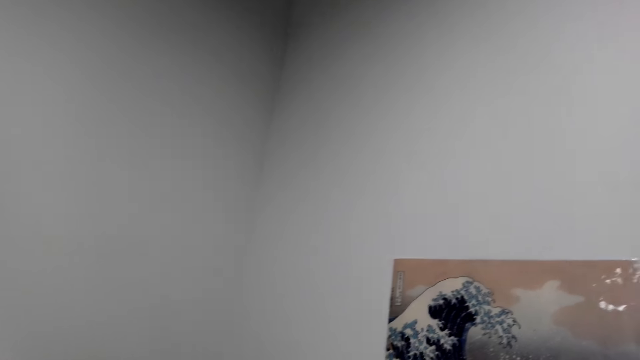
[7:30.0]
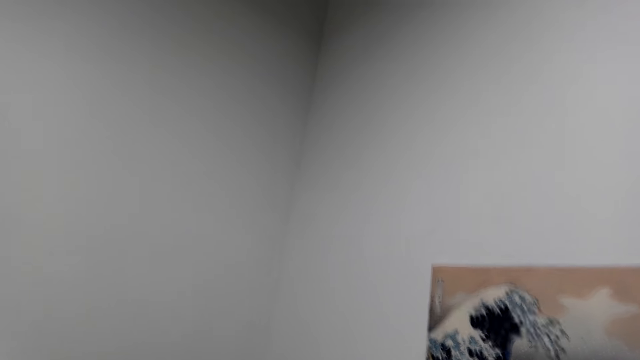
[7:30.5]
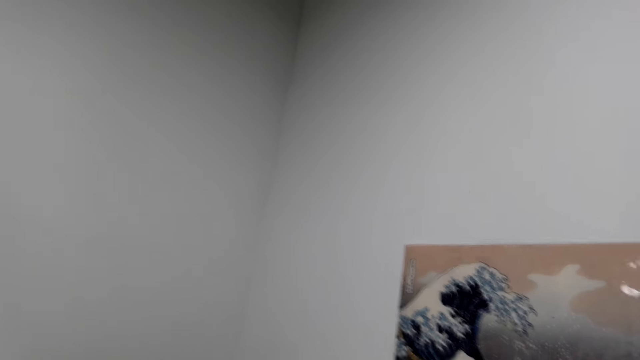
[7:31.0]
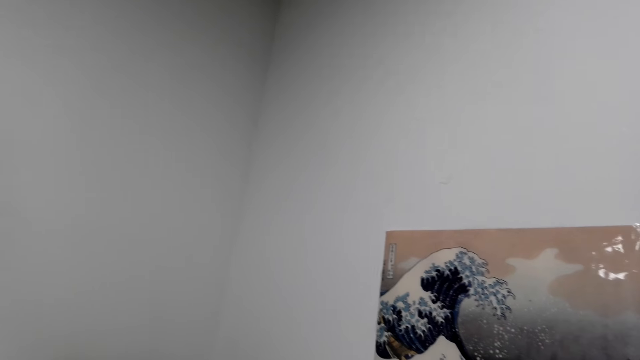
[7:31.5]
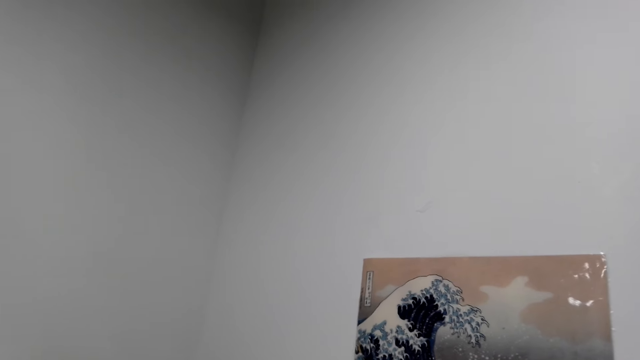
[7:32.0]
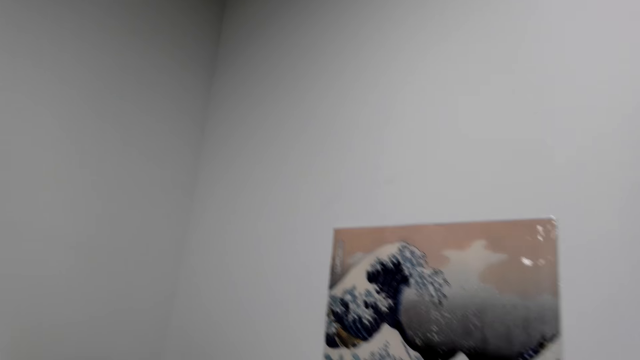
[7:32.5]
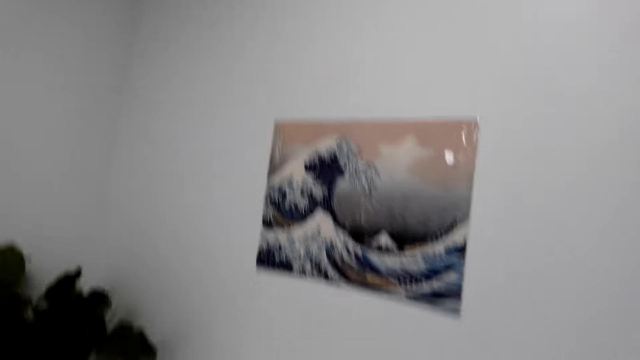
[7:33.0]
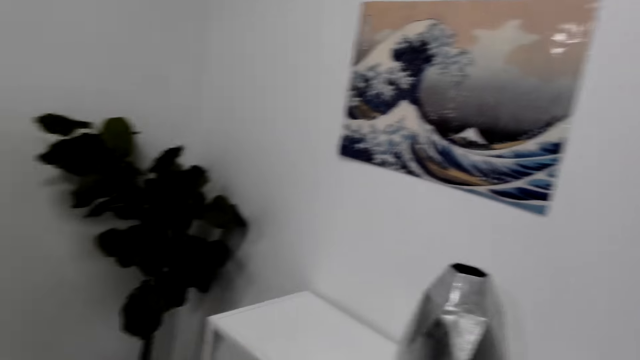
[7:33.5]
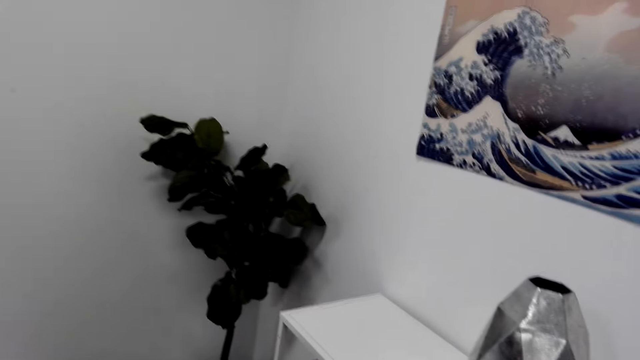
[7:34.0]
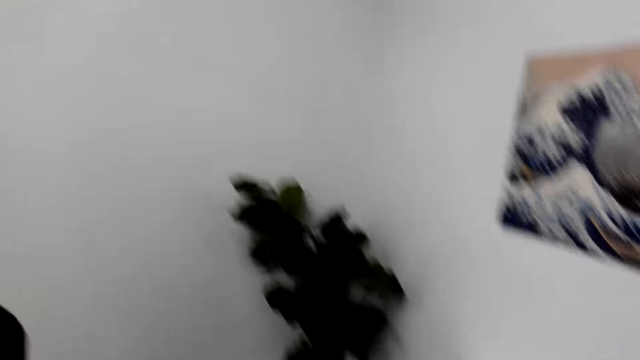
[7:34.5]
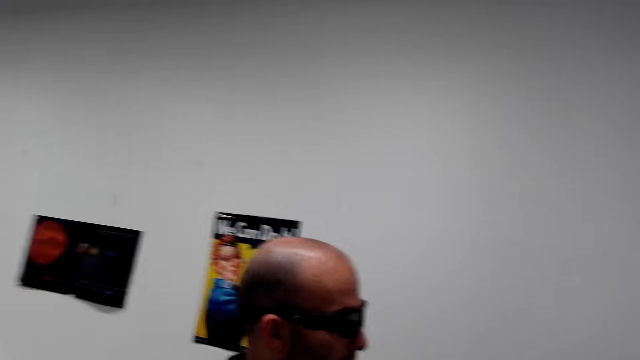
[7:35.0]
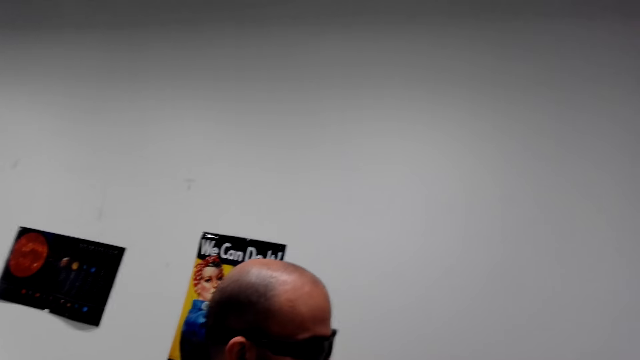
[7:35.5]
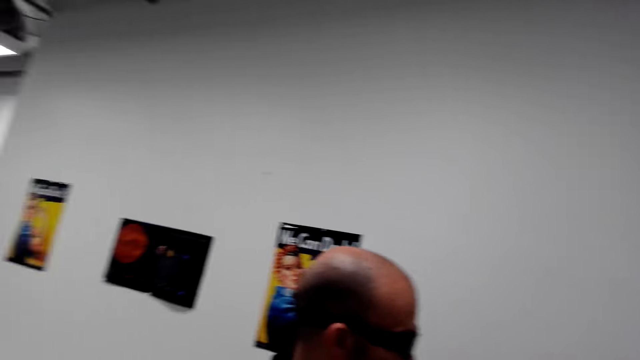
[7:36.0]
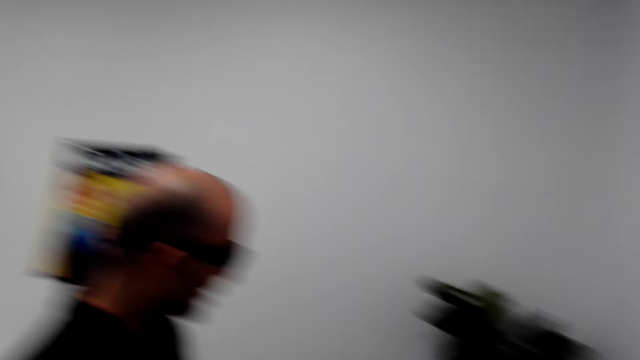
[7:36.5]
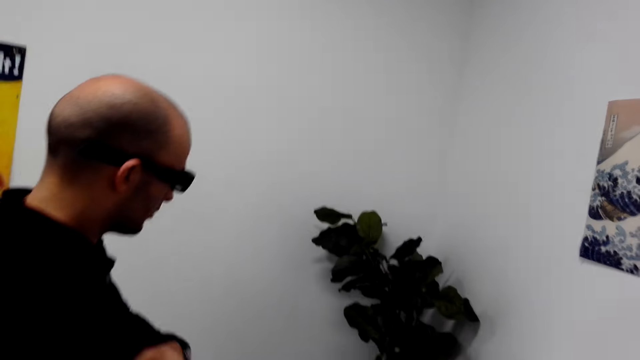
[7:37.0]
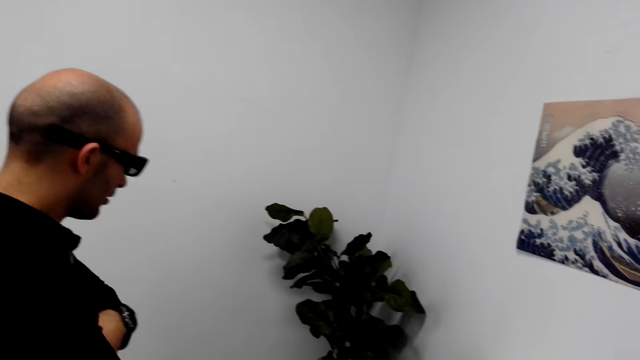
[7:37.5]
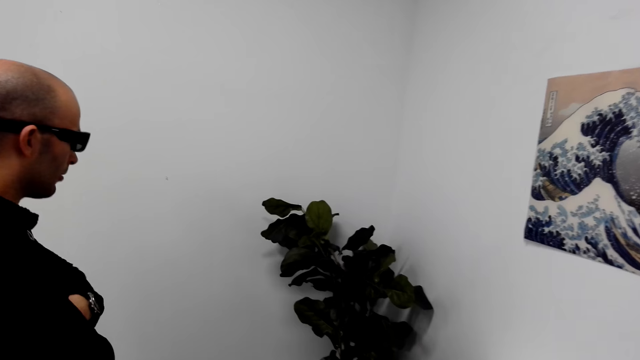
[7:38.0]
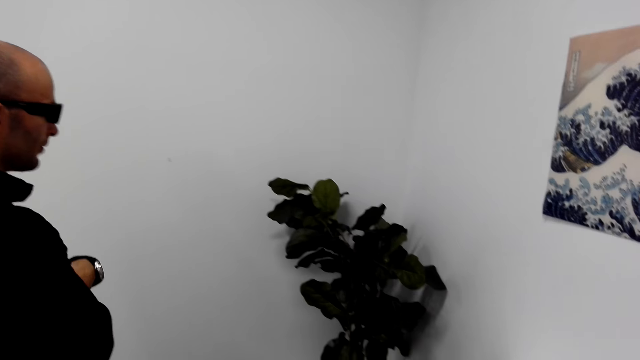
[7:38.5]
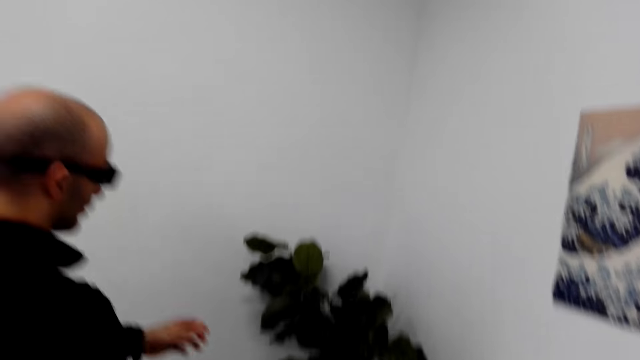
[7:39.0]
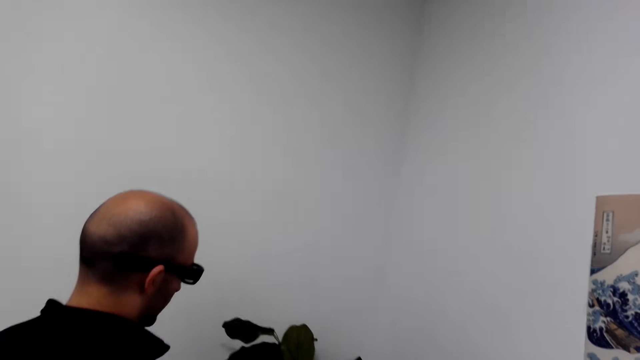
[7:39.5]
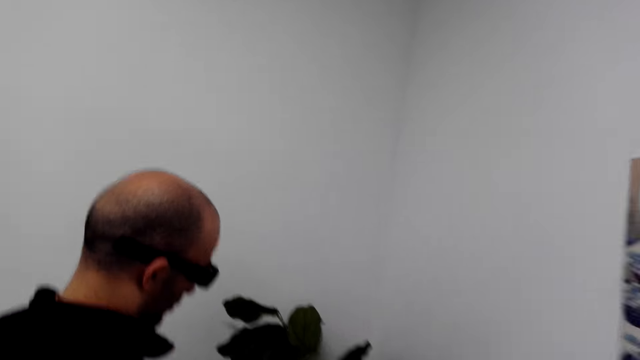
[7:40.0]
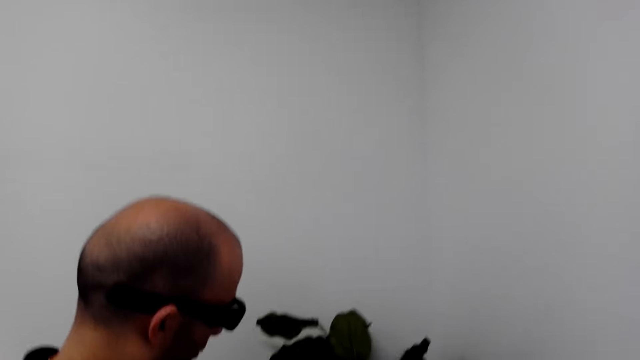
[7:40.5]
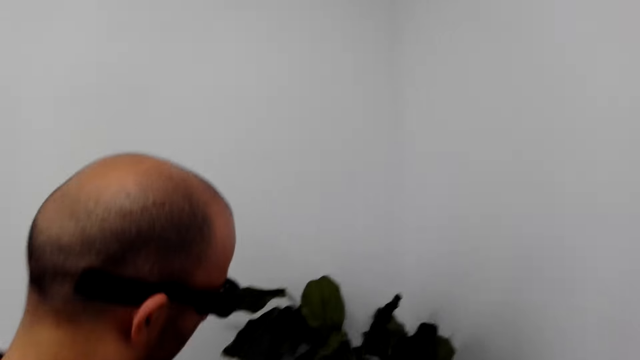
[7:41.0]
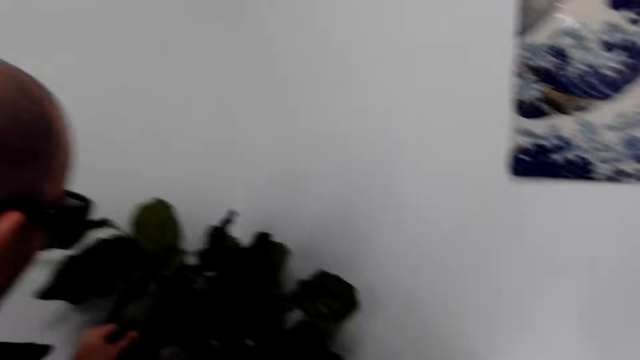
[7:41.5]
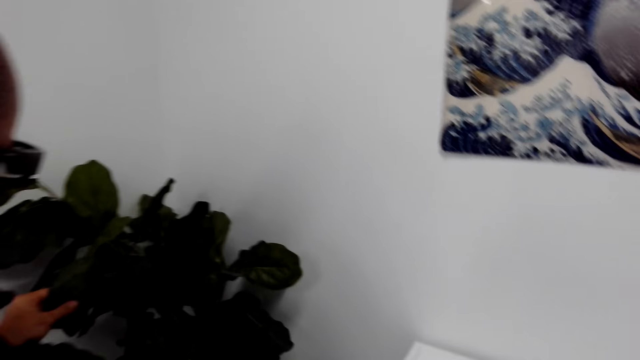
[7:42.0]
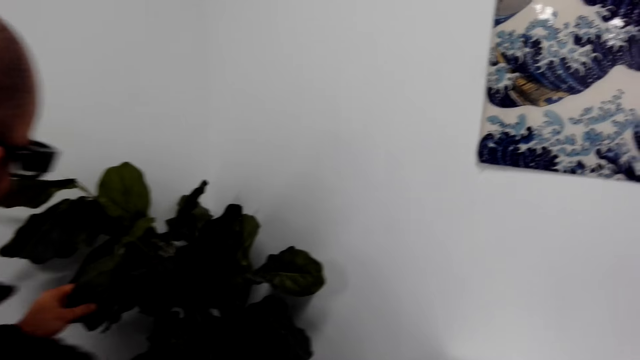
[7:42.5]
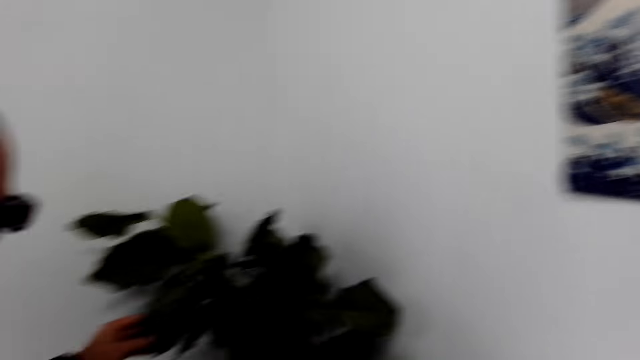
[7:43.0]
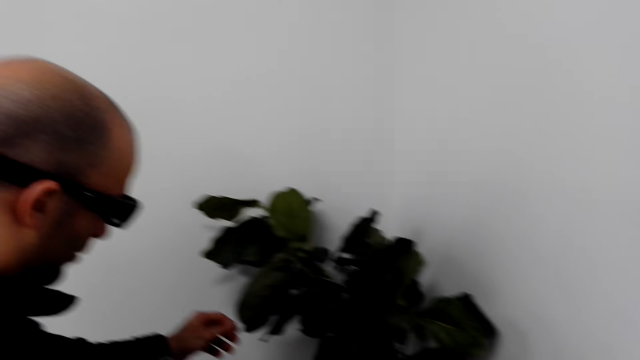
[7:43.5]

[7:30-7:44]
A person folds the hand. The person touches an indoor plant. The person moves the hand to the plant and touches the plant.

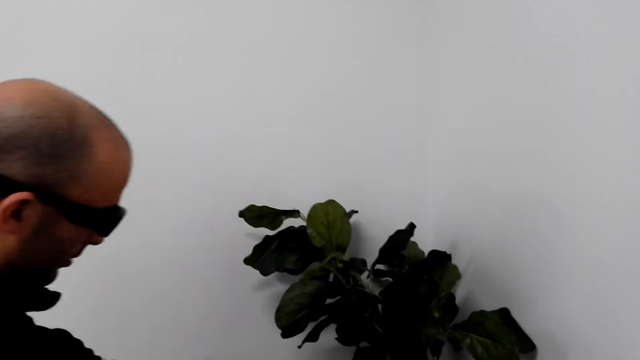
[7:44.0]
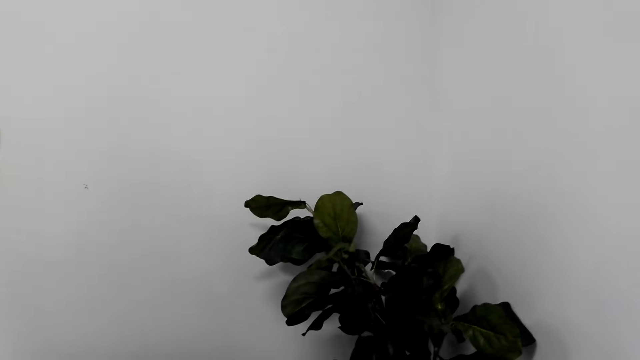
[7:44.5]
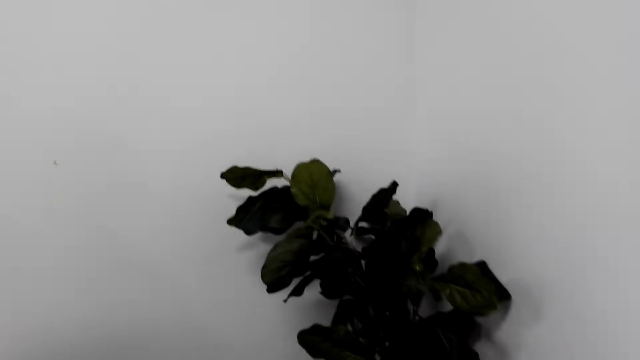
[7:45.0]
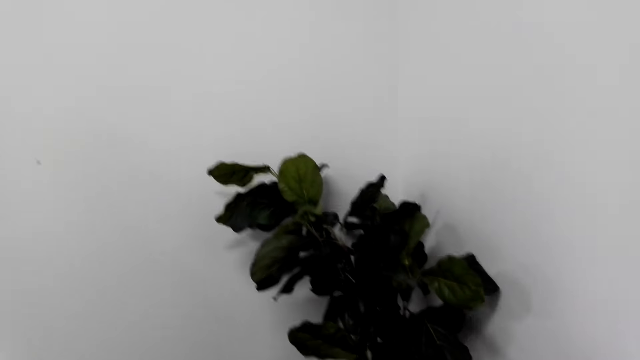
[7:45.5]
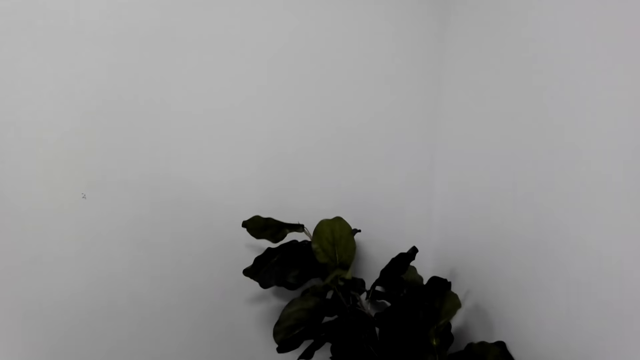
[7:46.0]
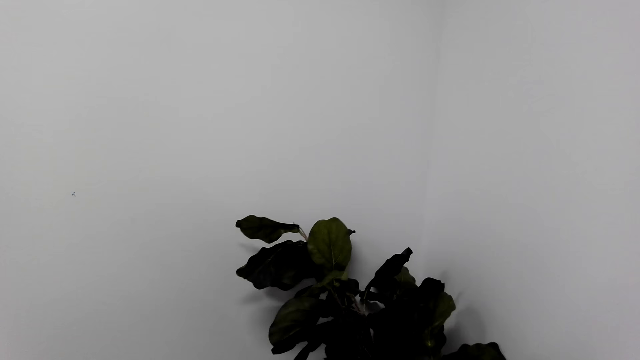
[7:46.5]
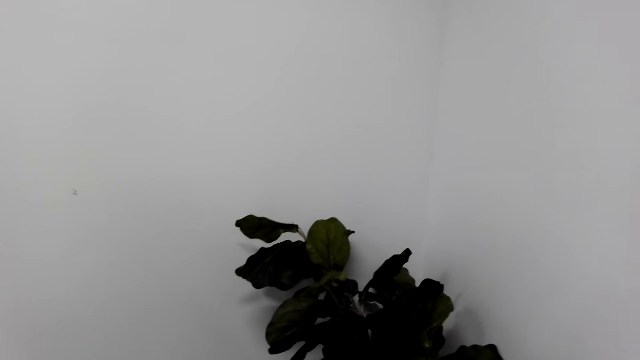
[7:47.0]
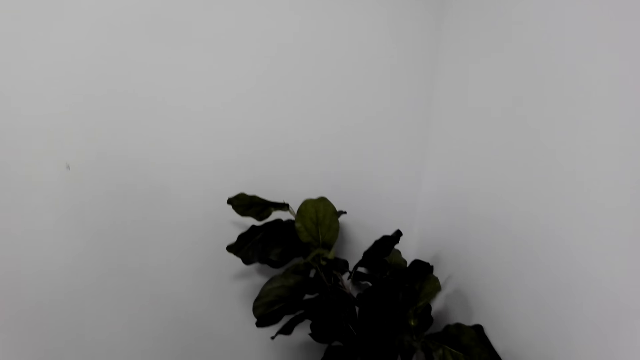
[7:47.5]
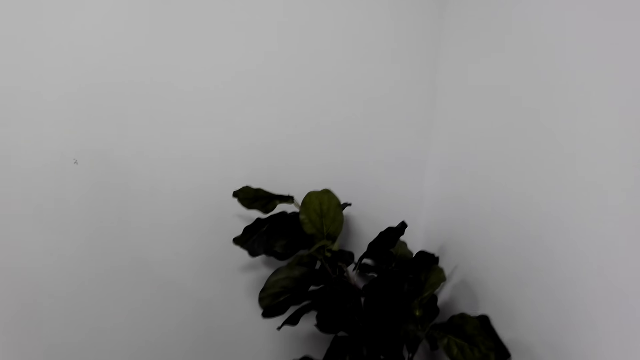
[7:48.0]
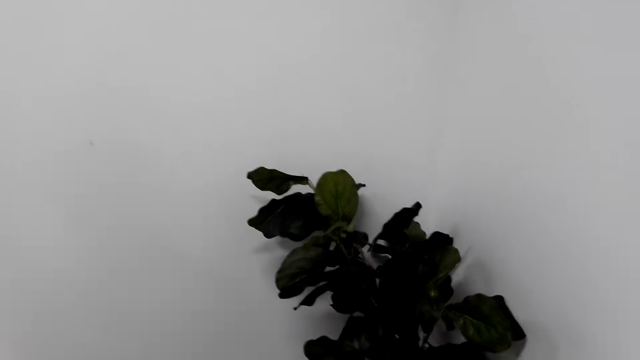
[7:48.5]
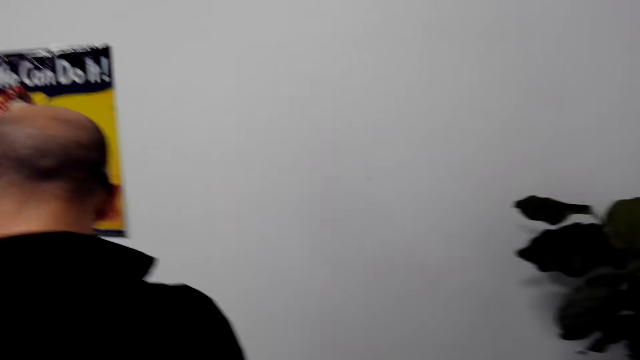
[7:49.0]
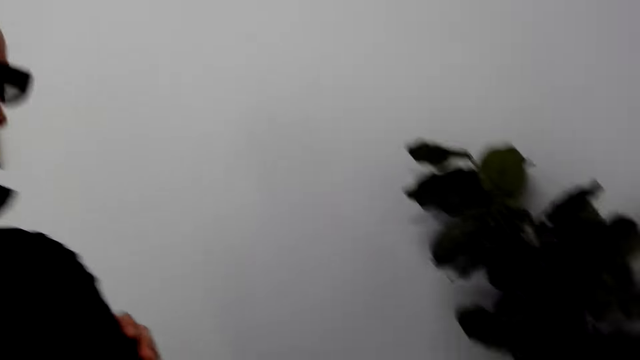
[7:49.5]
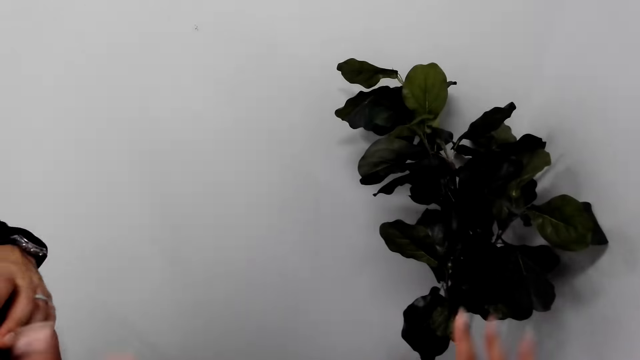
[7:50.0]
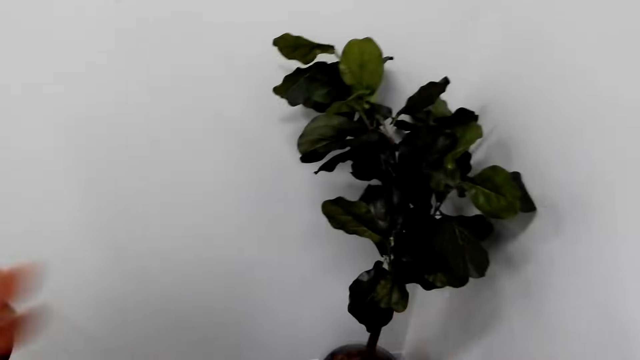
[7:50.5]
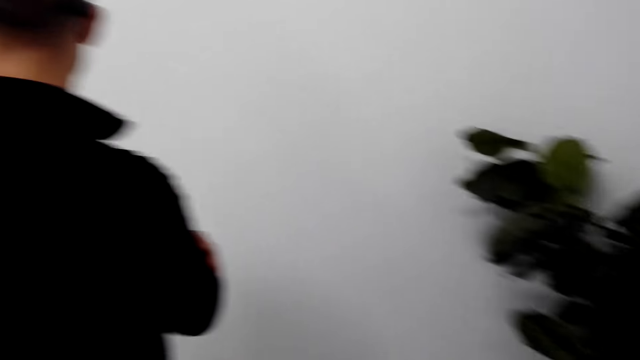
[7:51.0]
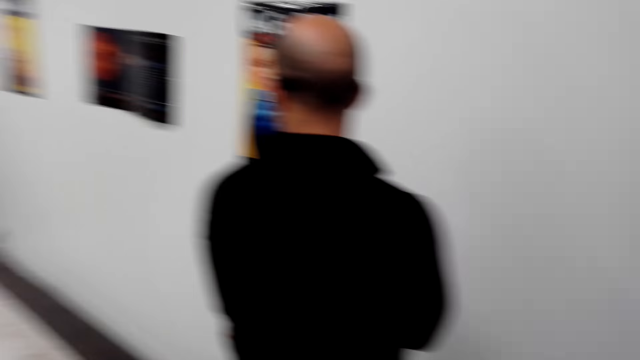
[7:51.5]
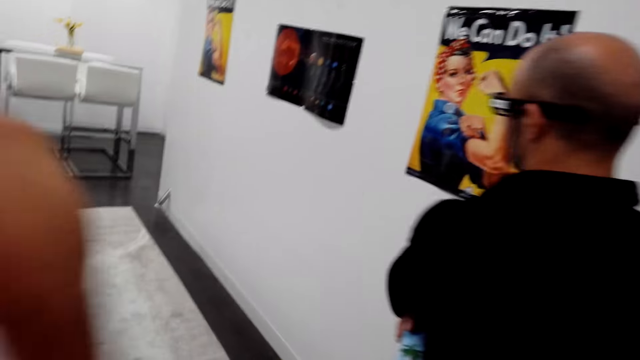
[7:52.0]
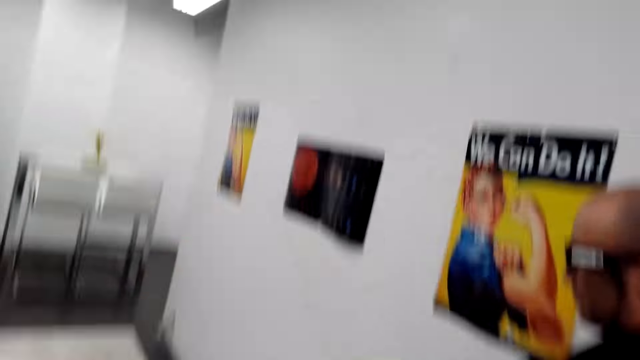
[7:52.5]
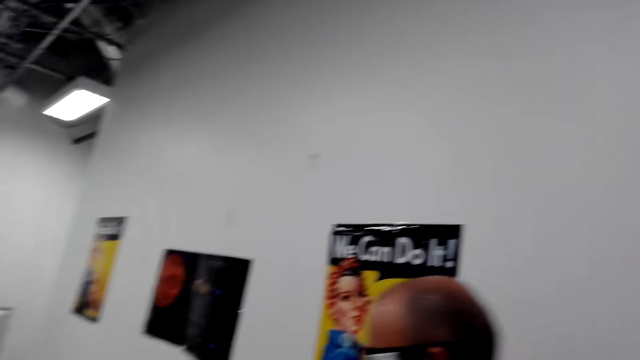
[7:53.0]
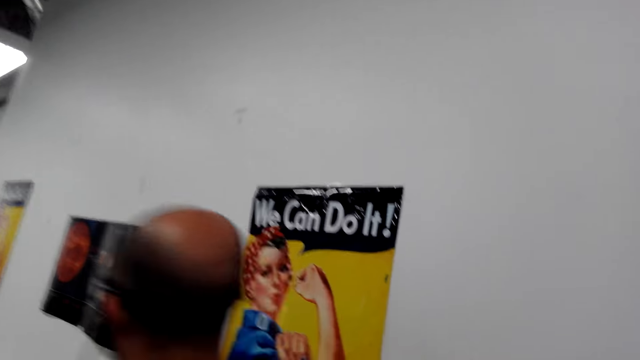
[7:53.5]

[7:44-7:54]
The person removes the hand from the plant. The camera wearer moves the hand. They look around. The person walks to the wall canvas.
